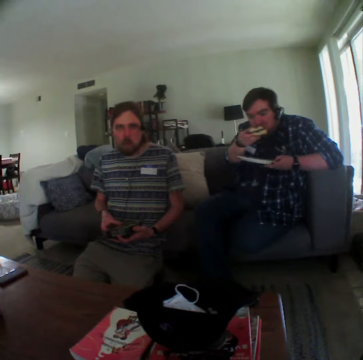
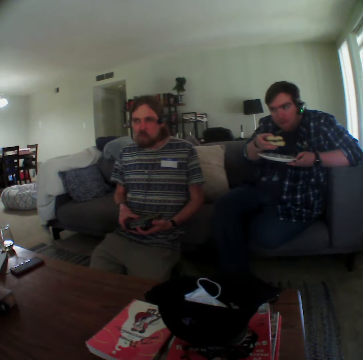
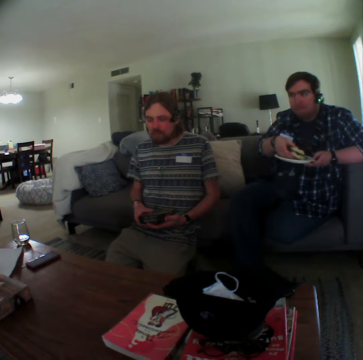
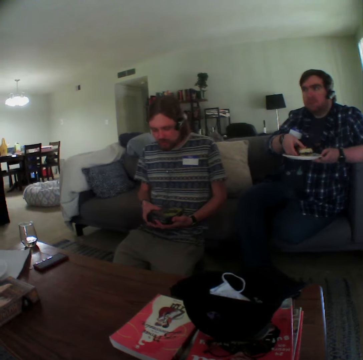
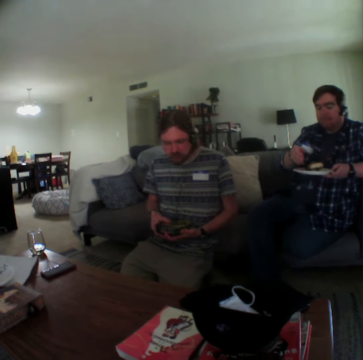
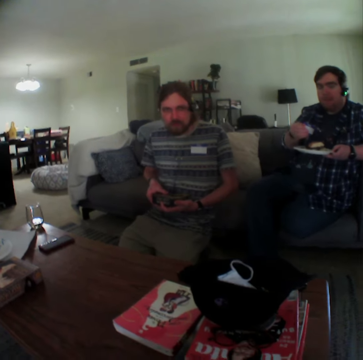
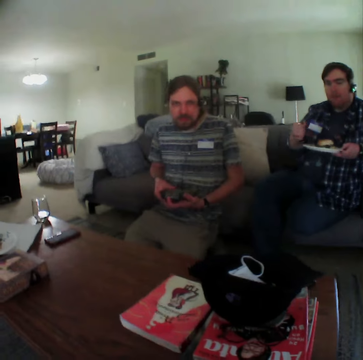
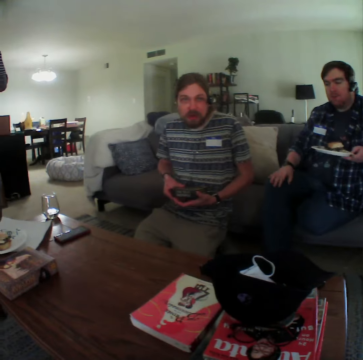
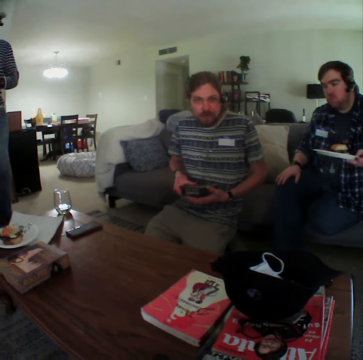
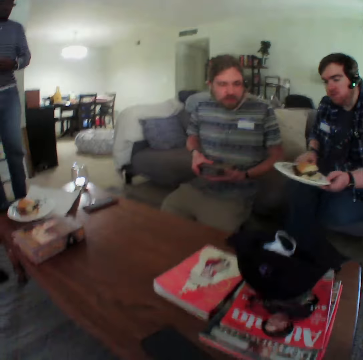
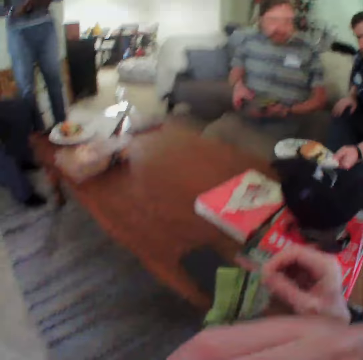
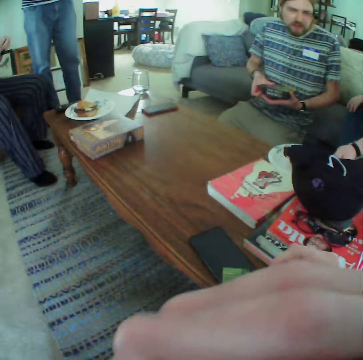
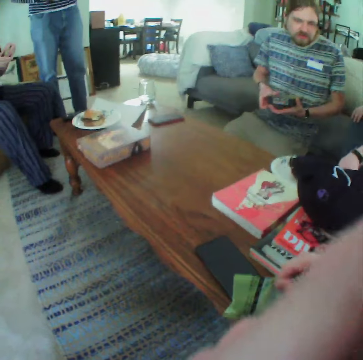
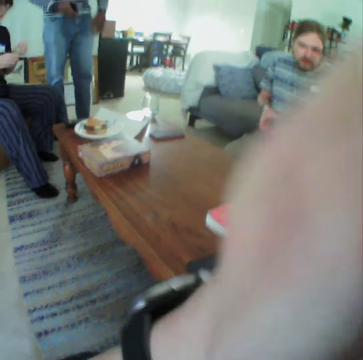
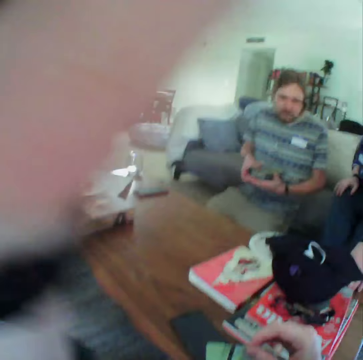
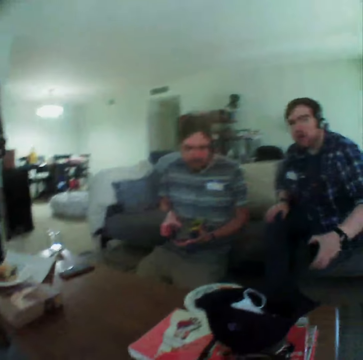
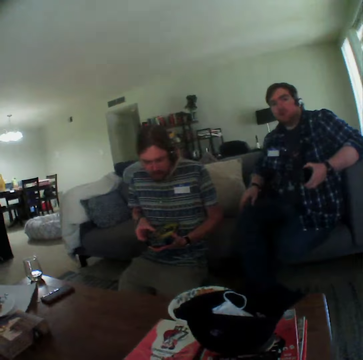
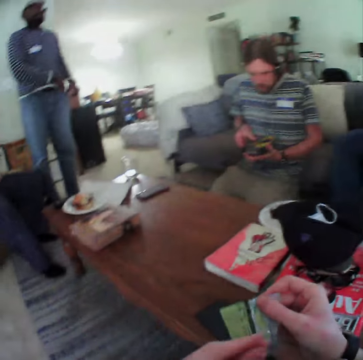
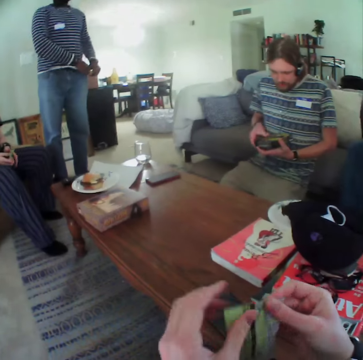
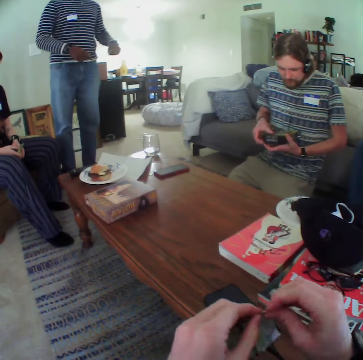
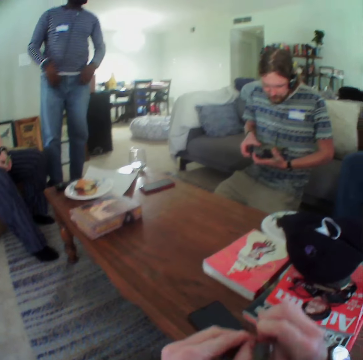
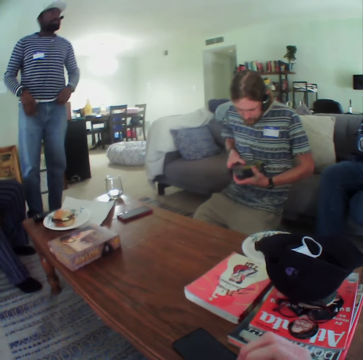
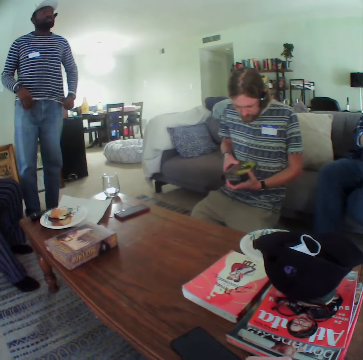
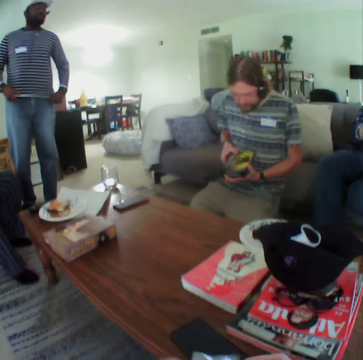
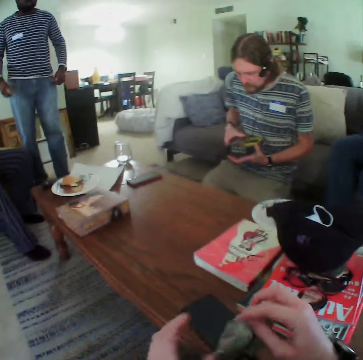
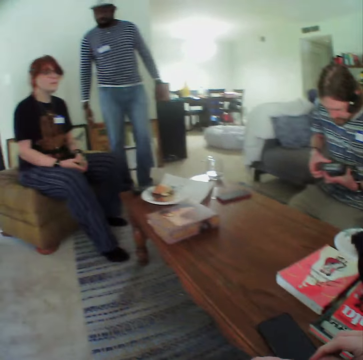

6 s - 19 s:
A man eats a snack. The man puts down the plate on the table. The camera wearer moves his hand. He touches the face. The man picks up a phone. The camera wearer opens a sachet. Another man adjusts his sweater. Another man opens a food container.

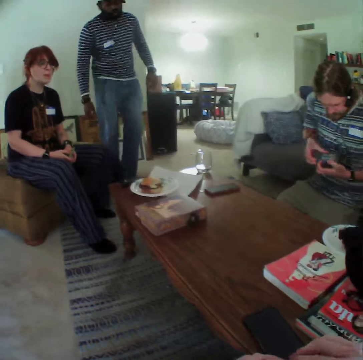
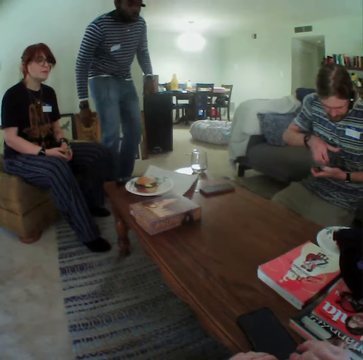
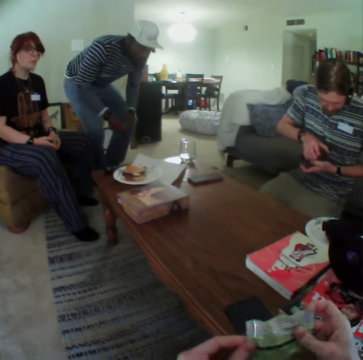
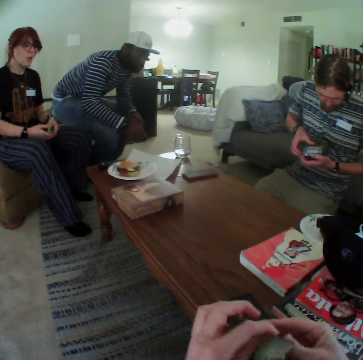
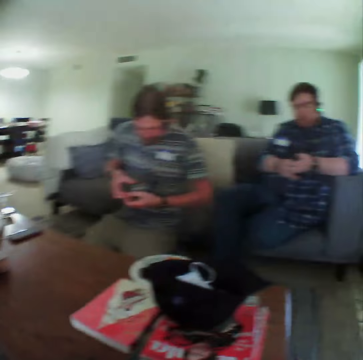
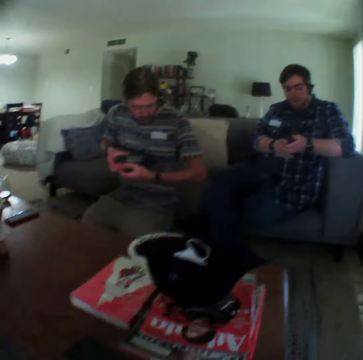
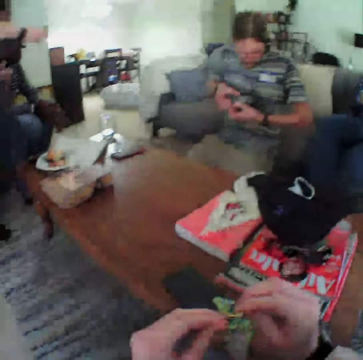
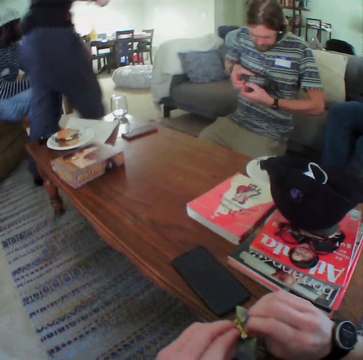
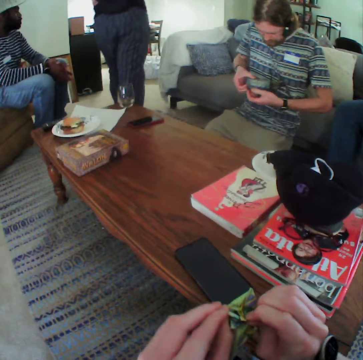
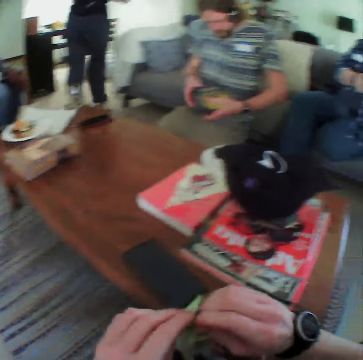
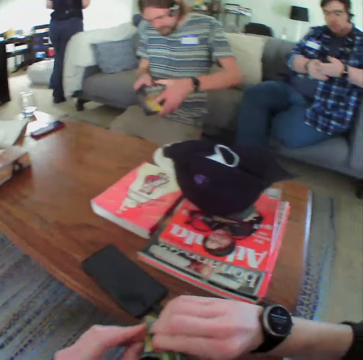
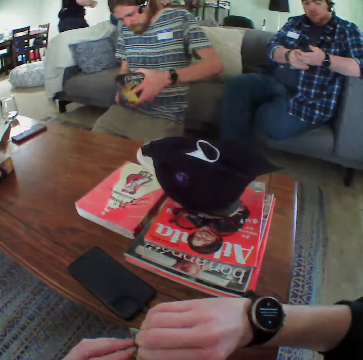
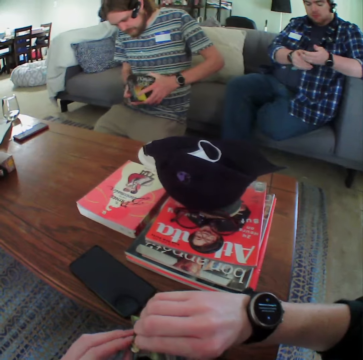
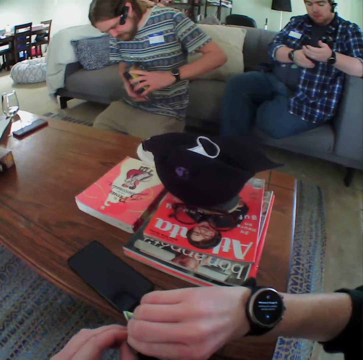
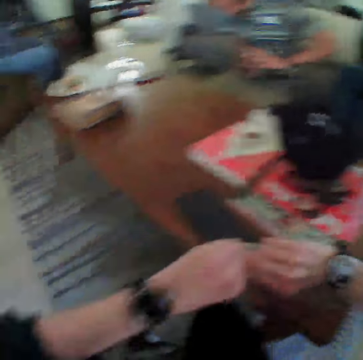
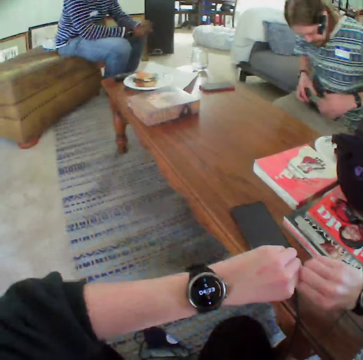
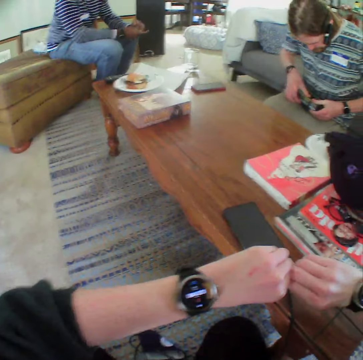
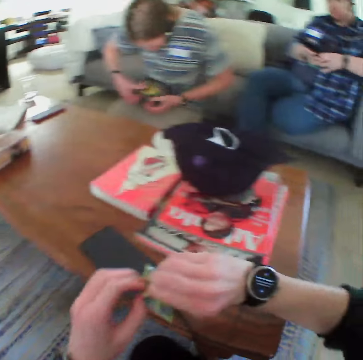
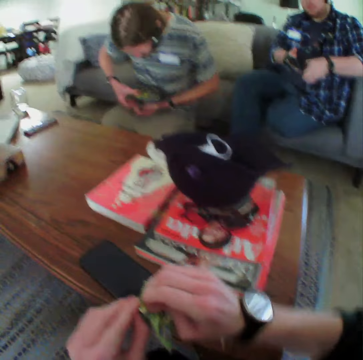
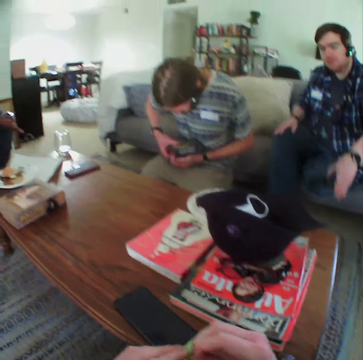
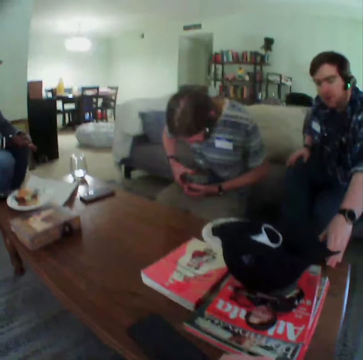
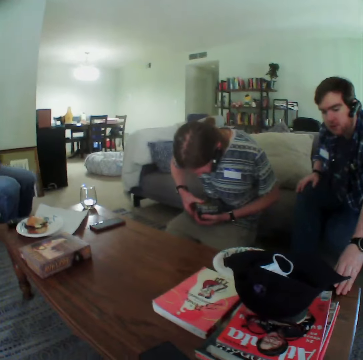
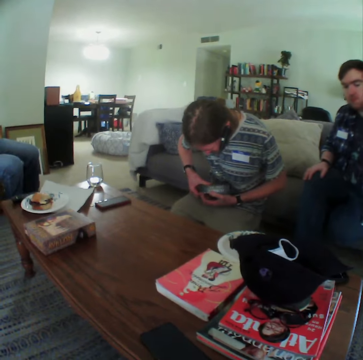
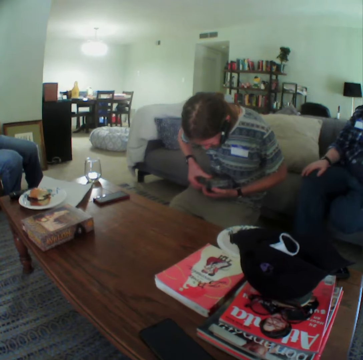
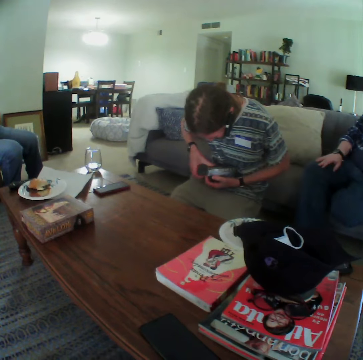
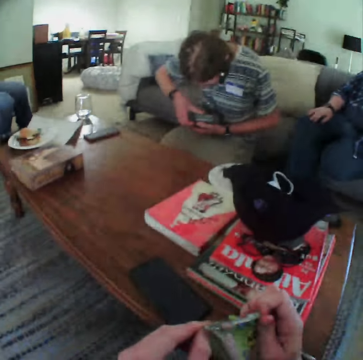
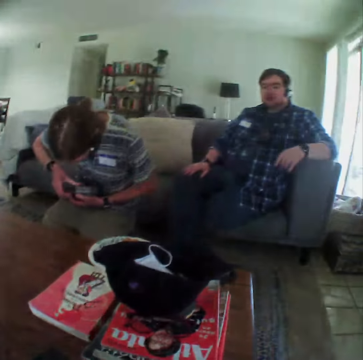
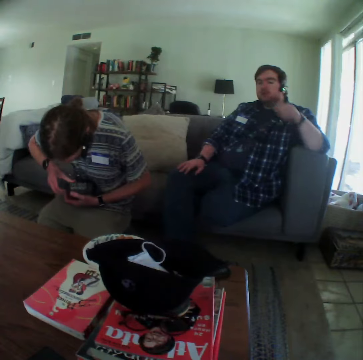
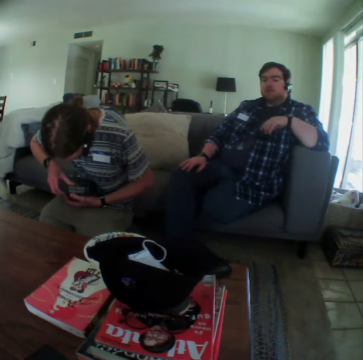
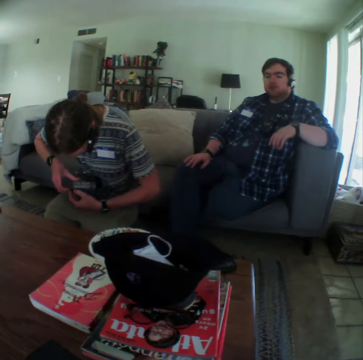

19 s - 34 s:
A man sits beside a woman. The woman walks away from the man. Another man holds the box. The camera wearer tears the plastic packet. Another man puts the phone on the table. The man puts his hand on the table.

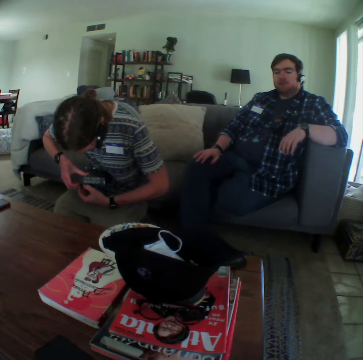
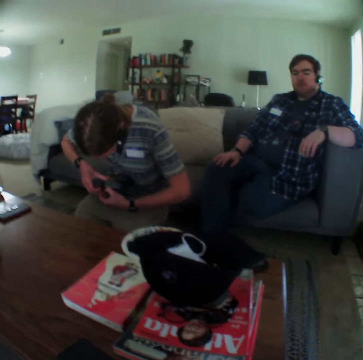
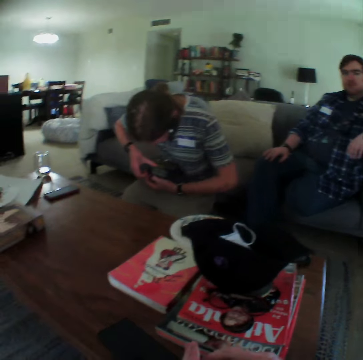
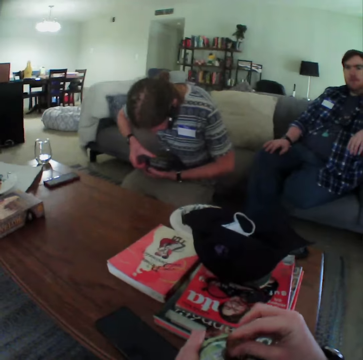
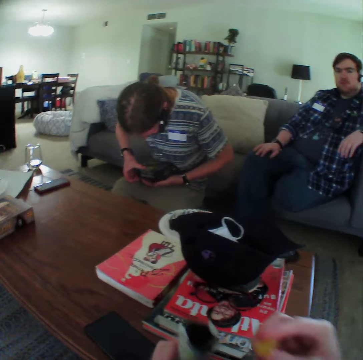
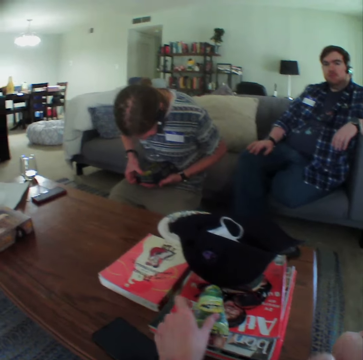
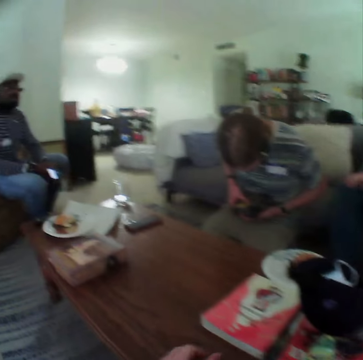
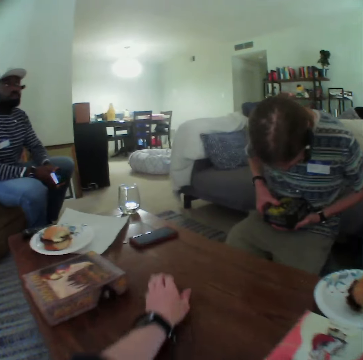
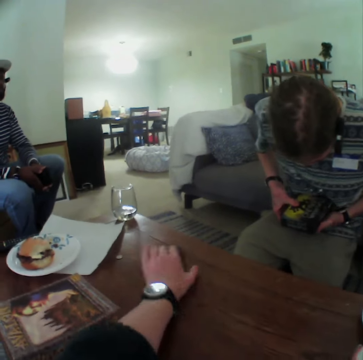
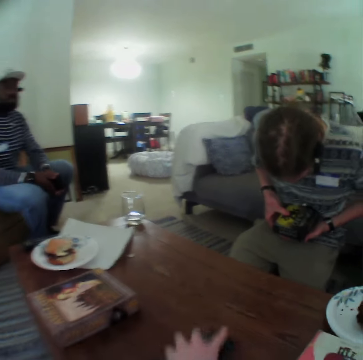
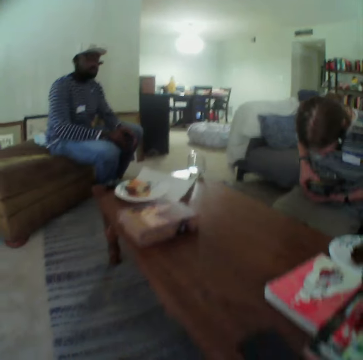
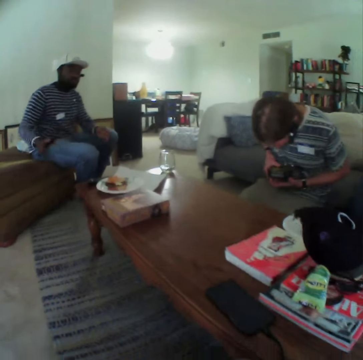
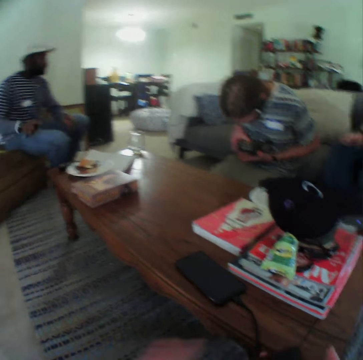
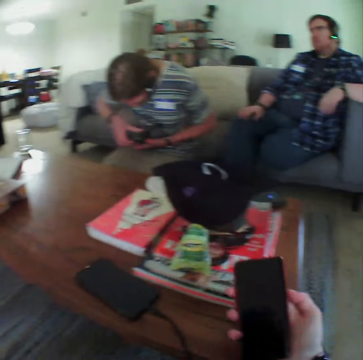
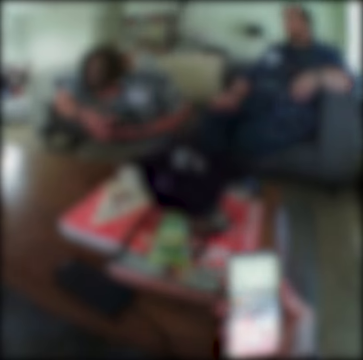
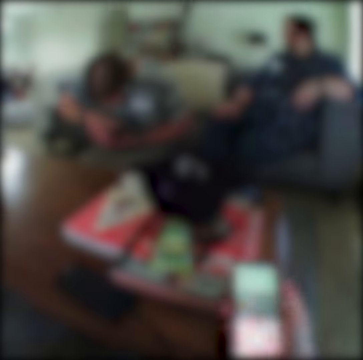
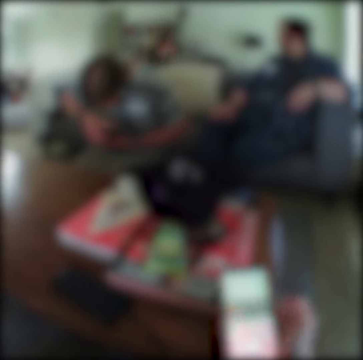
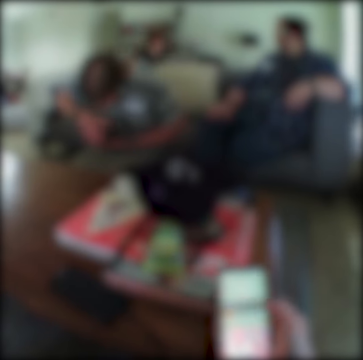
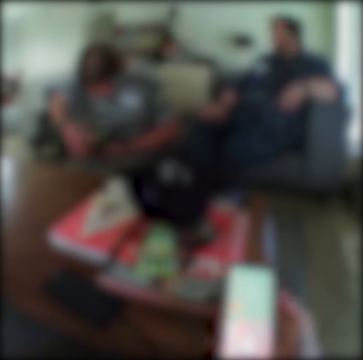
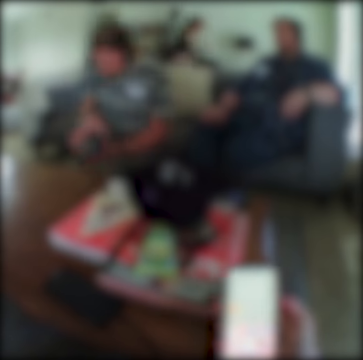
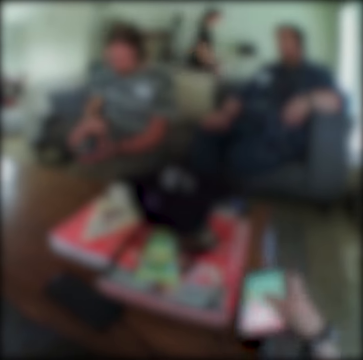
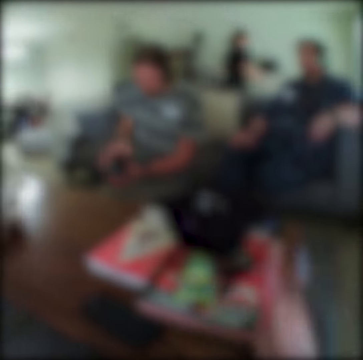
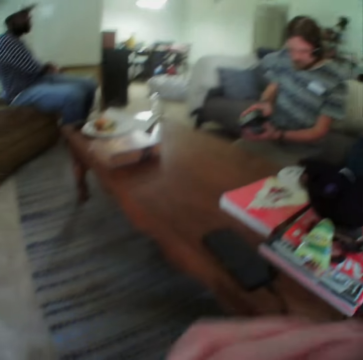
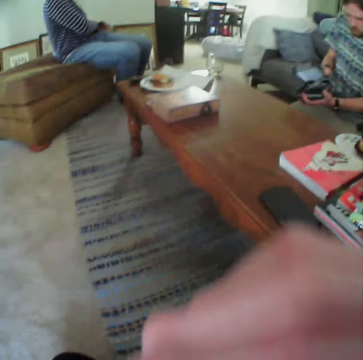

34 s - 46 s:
The camera wearer puts down the plastic packet. They pick up the phone. They dial the phone. They browse on the phone.
